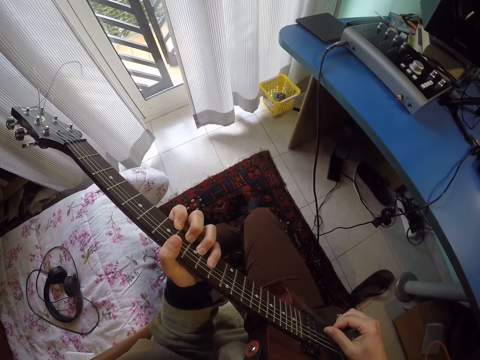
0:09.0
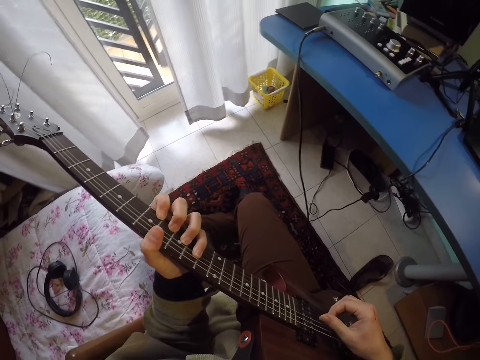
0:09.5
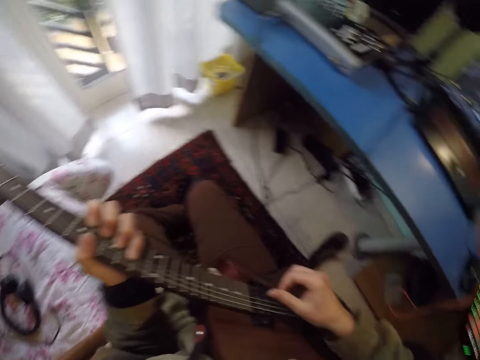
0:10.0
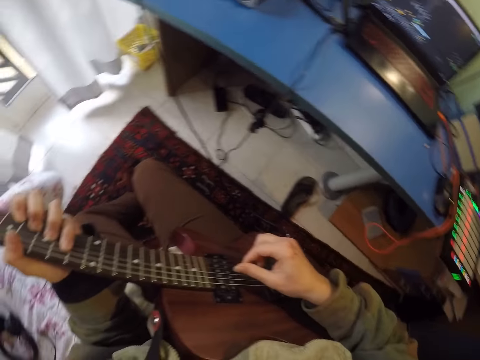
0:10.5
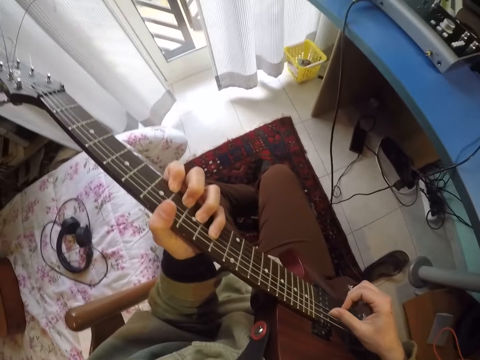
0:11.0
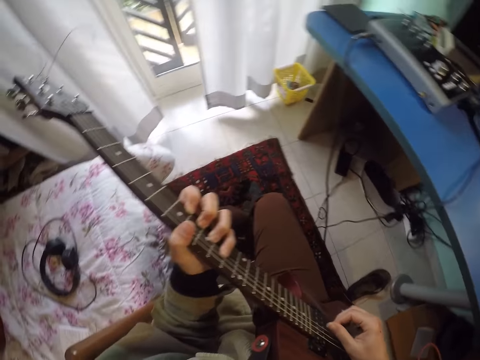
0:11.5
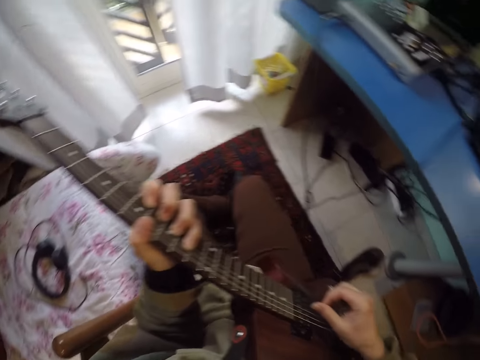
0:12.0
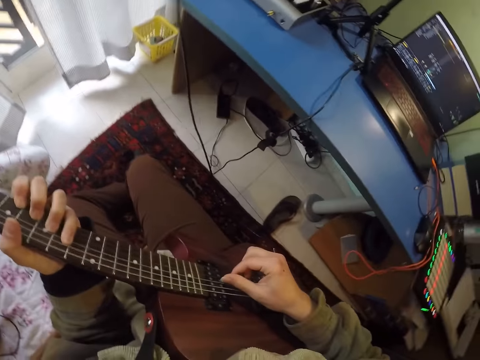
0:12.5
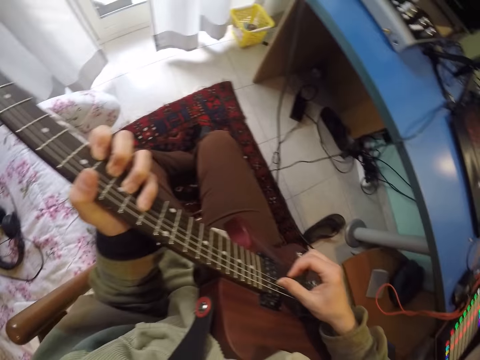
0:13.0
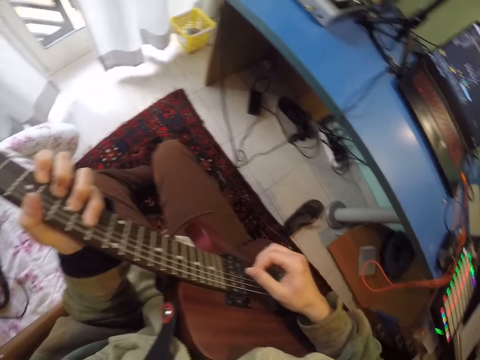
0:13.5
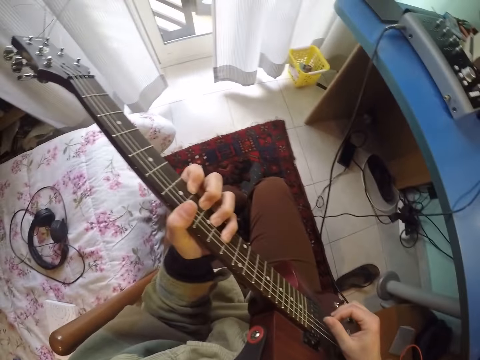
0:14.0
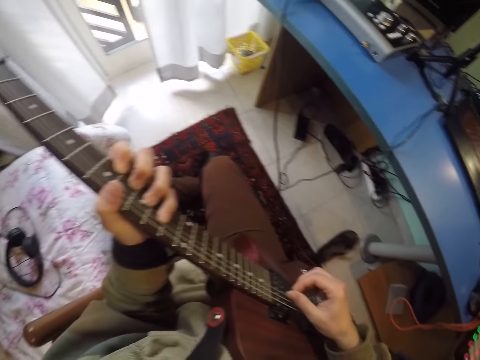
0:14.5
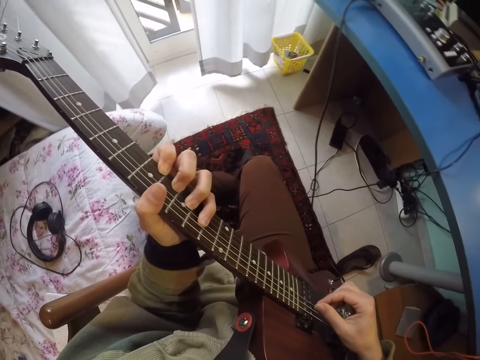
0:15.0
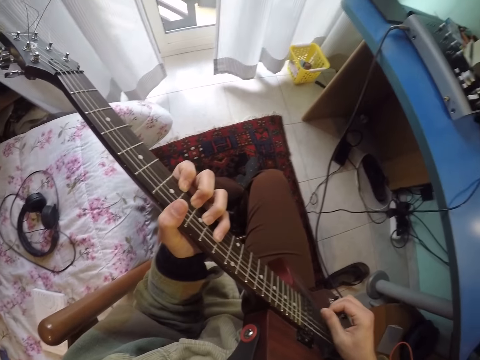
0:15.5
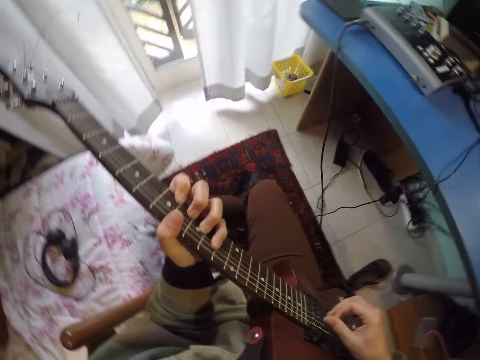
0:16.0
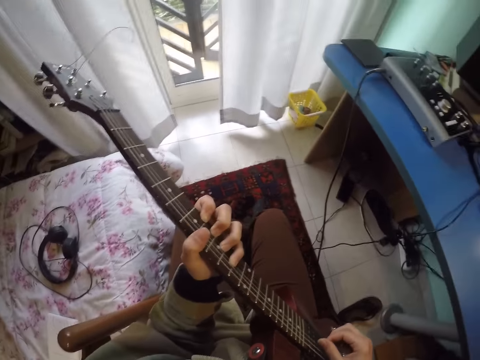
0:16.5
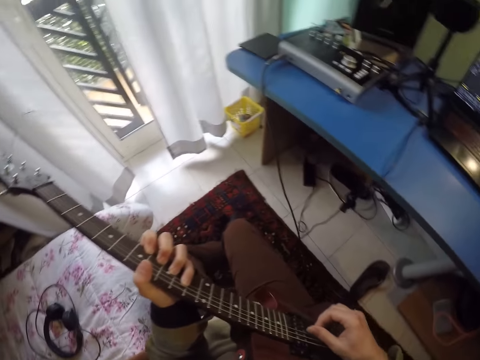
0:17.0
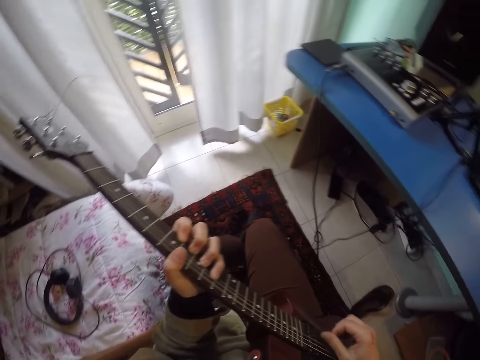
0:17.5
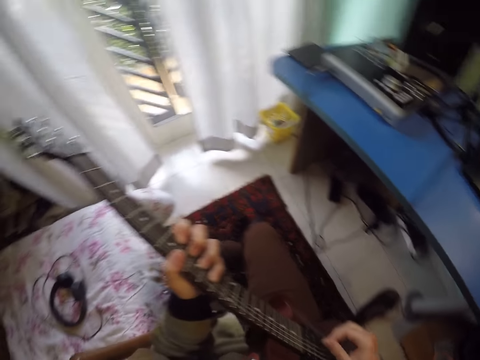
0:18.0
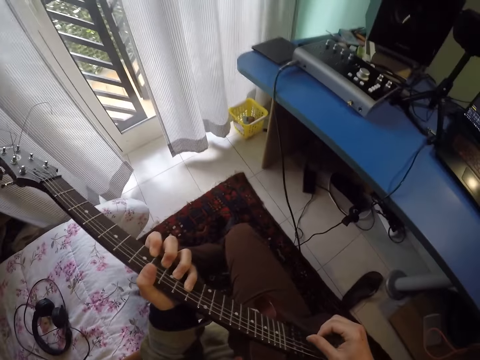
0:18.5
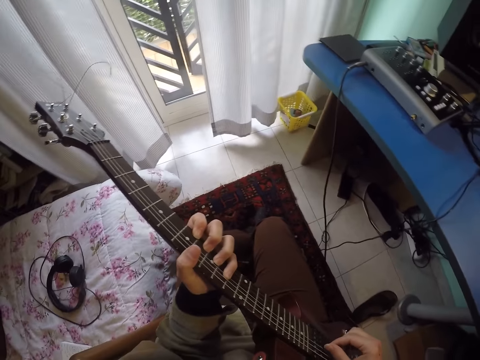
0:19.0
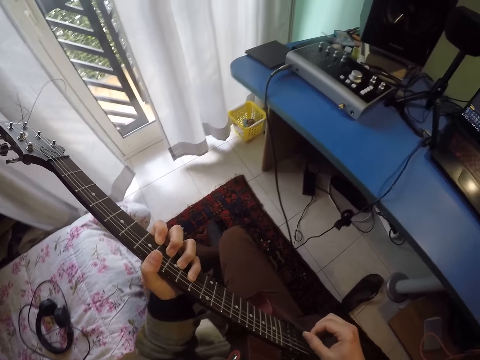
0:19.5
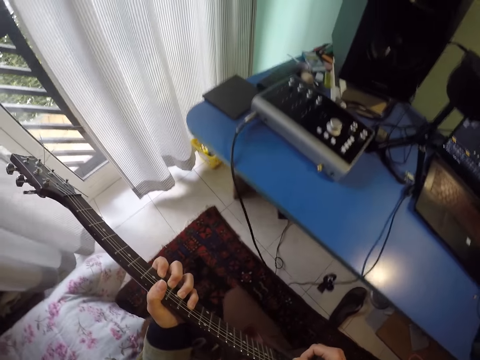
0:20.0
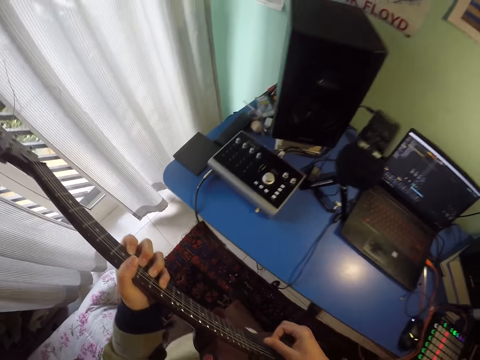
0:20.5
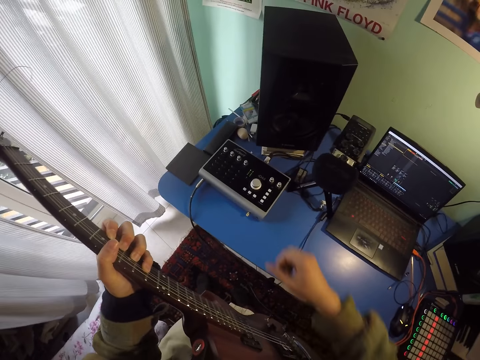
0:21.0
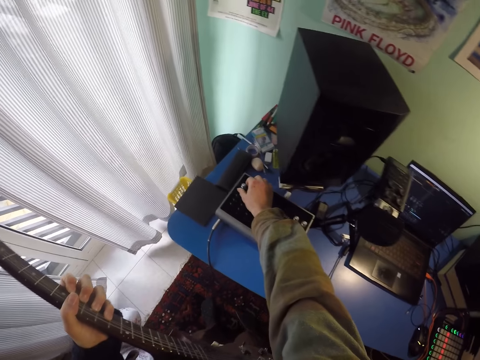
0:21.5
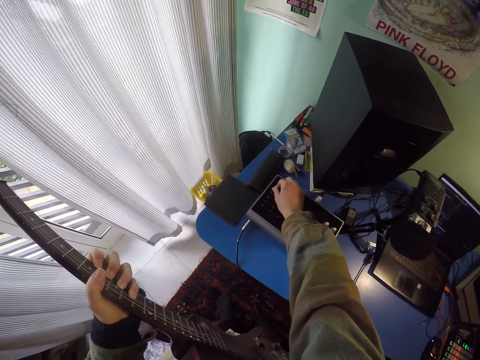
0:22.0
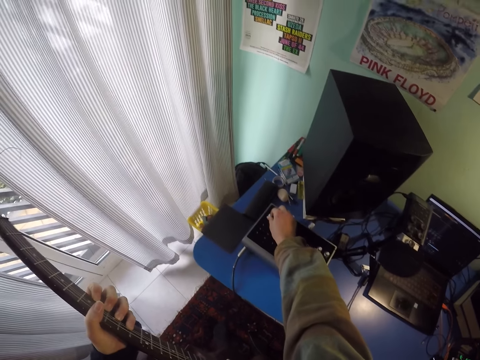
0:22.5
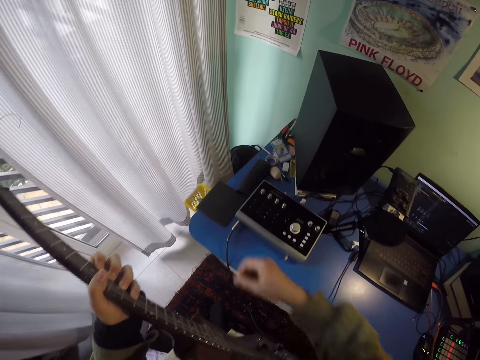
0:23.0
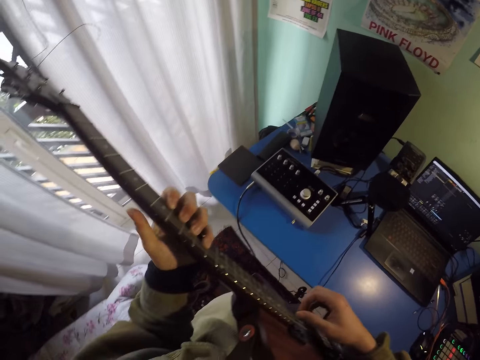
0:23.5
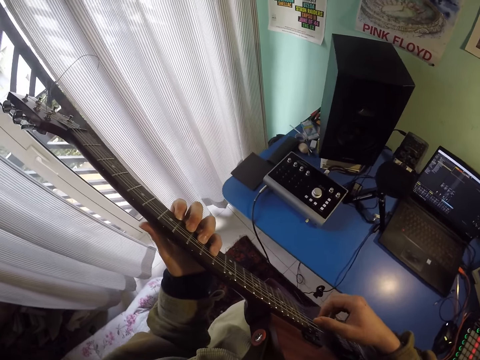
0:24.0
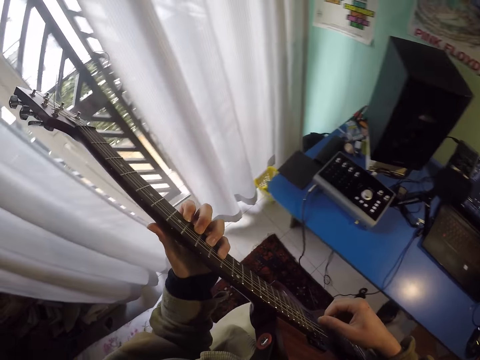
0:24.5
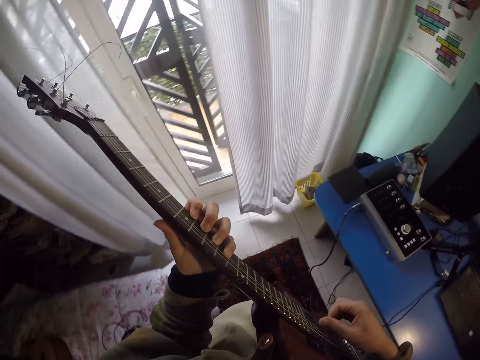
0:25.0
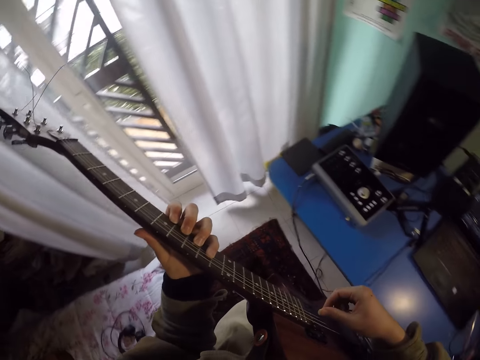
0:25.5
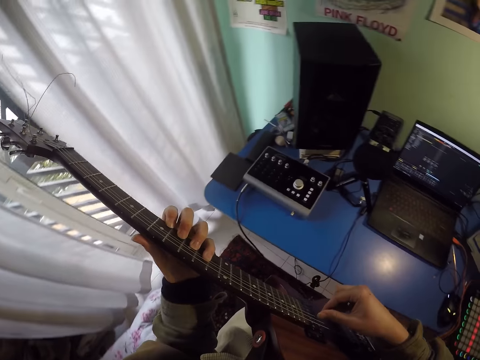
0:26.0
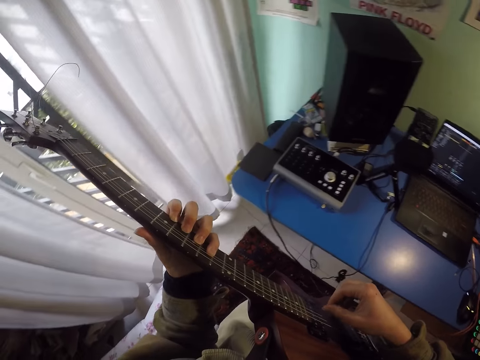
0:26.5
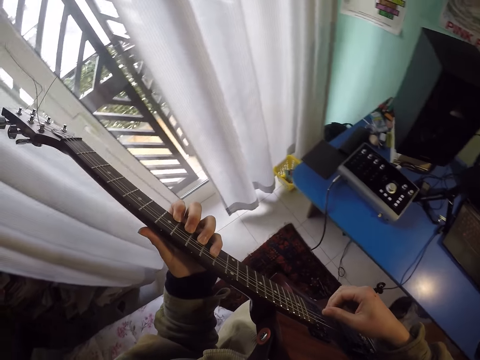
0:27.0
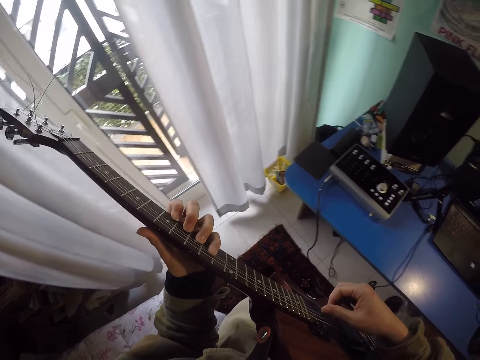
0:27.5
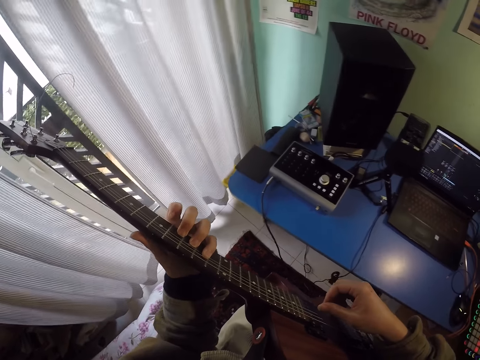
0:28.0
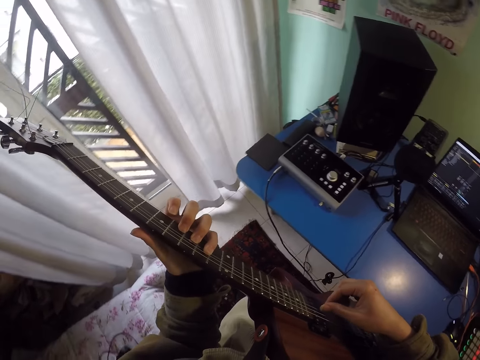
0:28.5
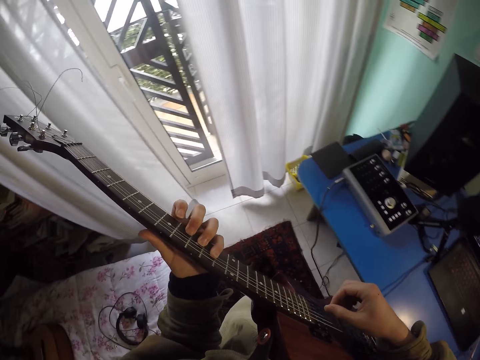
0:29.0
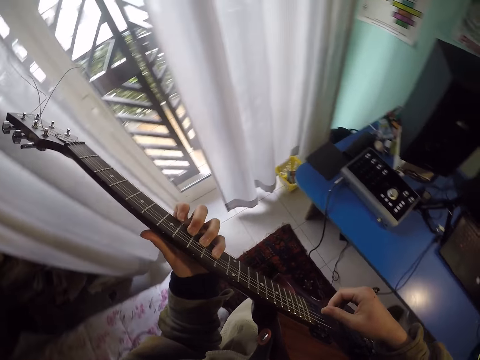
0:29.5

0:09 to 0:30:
The camera wearer plays the guitar. They move on the chair. They play the guitar. They turn a knob on the mixer or amplifier. They play the guitar.

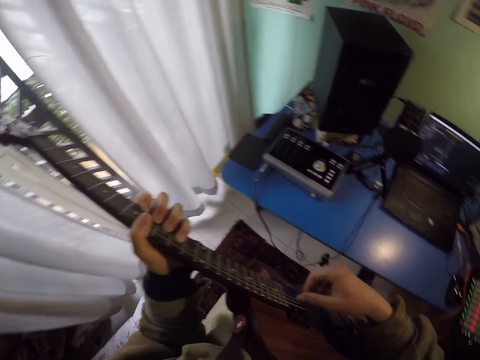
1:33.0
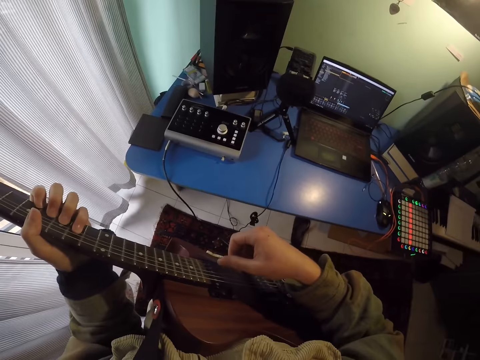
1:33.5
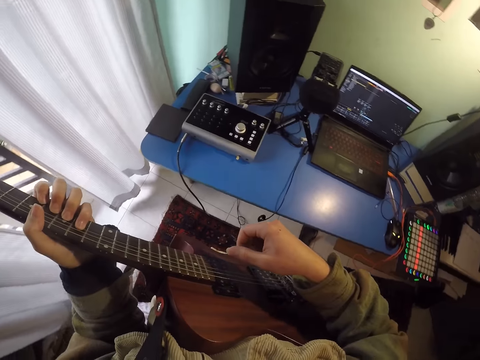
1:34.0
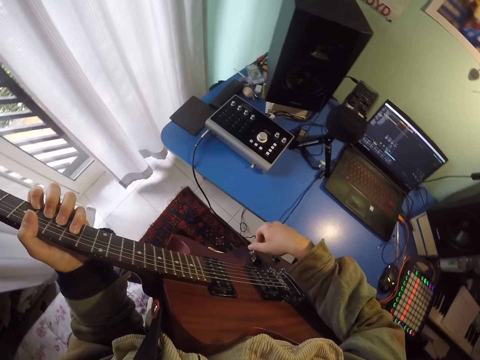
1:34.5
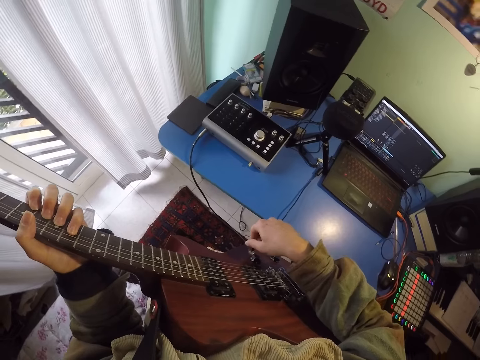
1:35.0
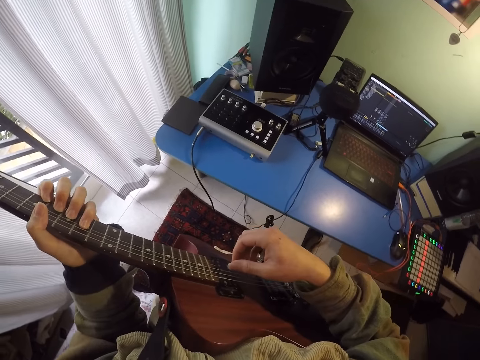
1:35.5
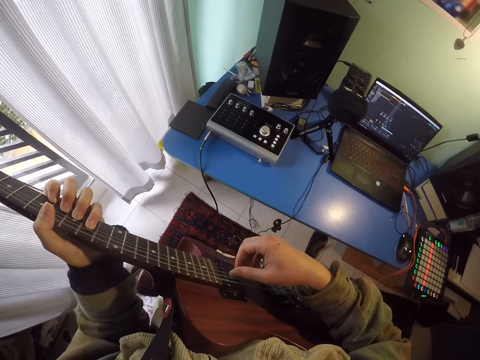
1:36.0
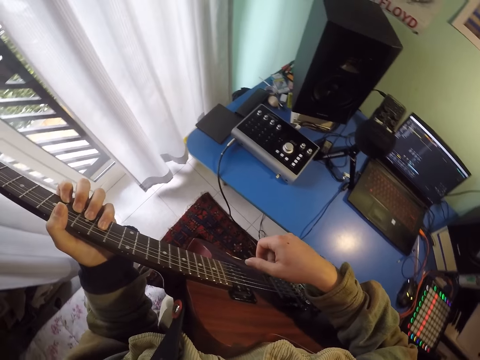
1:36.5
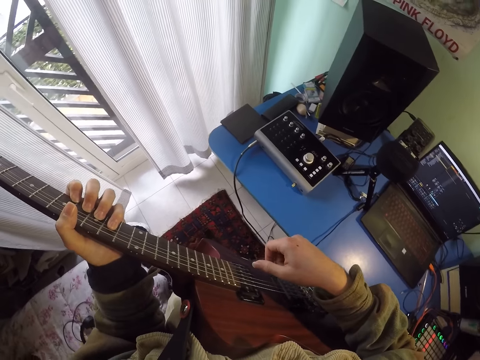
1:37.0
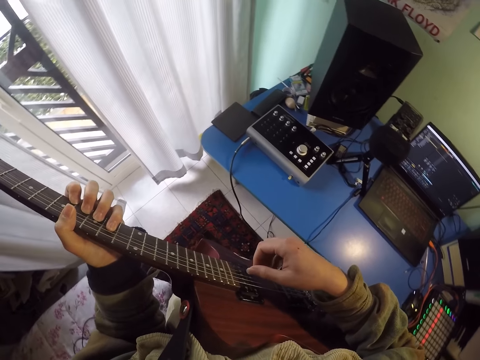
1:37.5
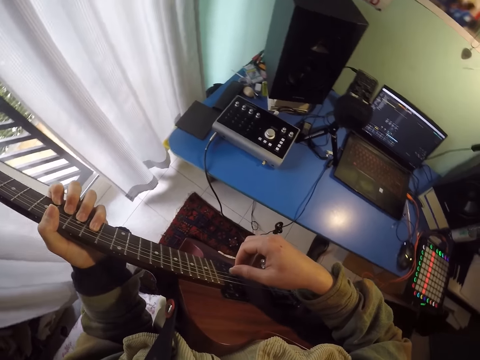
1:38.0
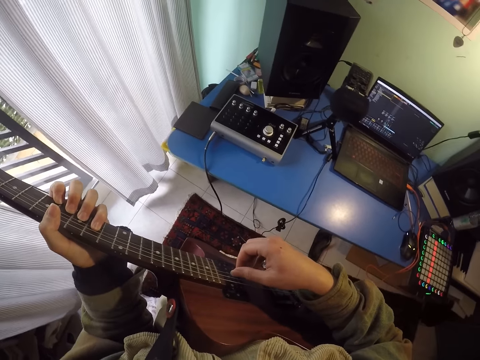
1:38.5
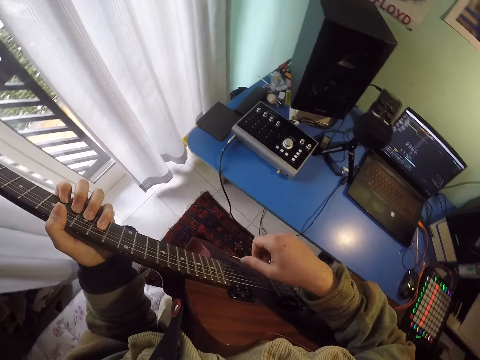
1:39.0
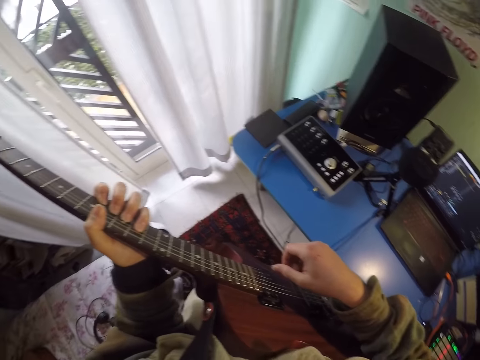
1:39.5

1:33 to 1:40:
The camera wearer moves a knob on the guitar. They play the guitar.
